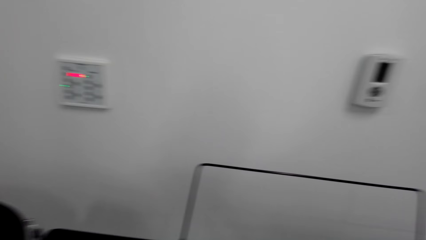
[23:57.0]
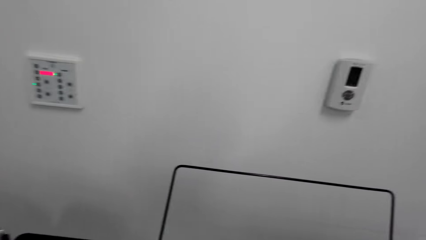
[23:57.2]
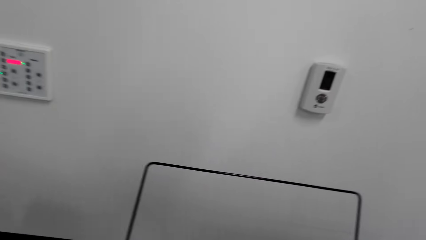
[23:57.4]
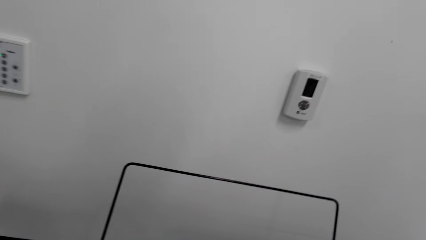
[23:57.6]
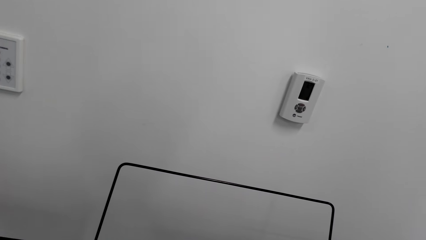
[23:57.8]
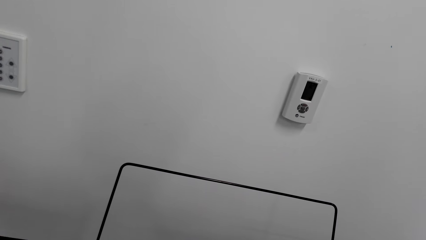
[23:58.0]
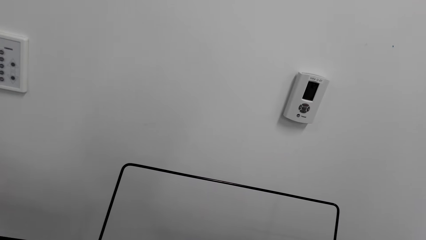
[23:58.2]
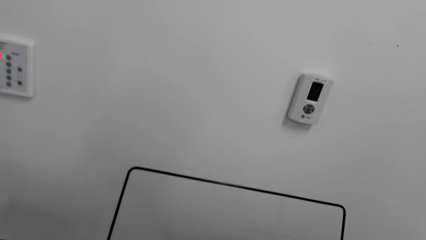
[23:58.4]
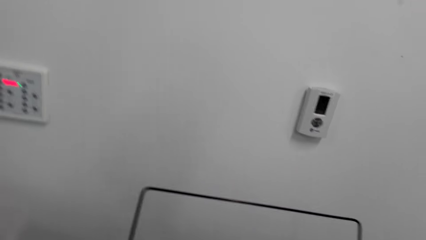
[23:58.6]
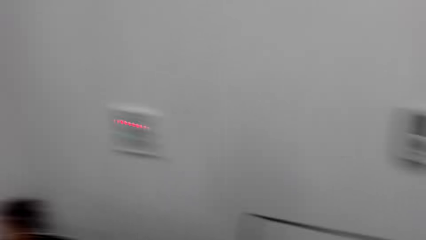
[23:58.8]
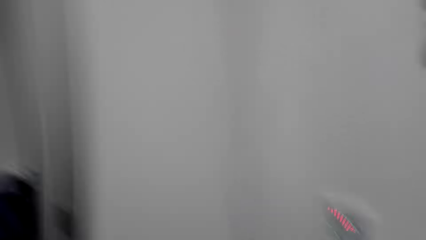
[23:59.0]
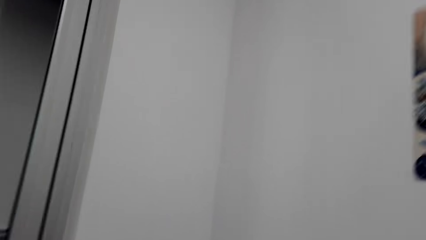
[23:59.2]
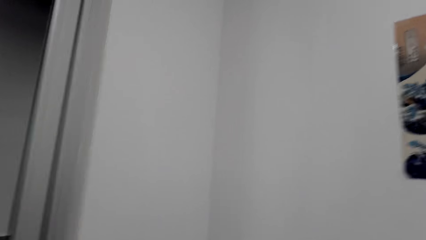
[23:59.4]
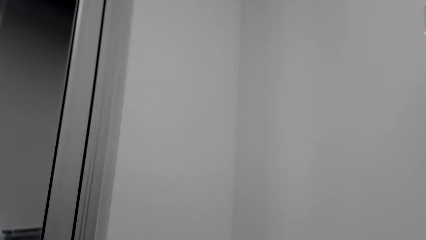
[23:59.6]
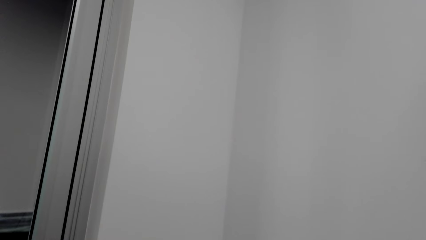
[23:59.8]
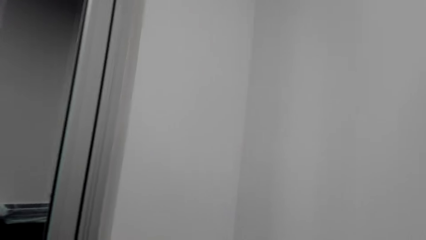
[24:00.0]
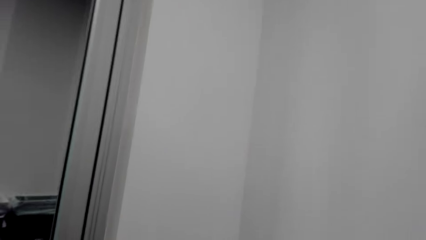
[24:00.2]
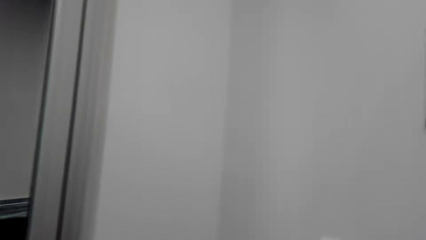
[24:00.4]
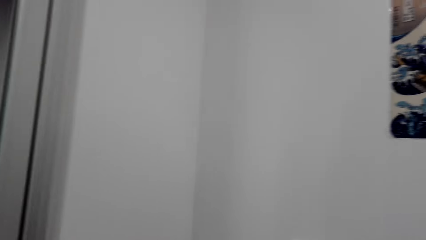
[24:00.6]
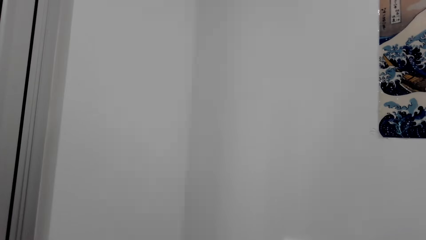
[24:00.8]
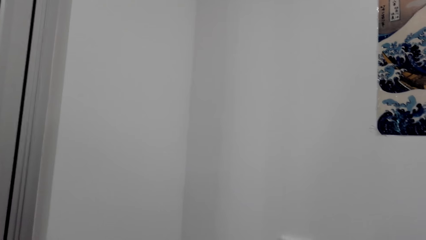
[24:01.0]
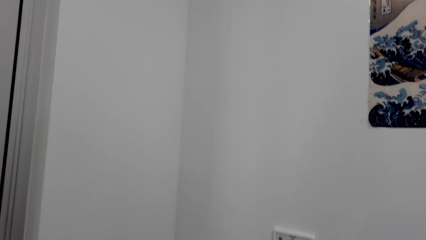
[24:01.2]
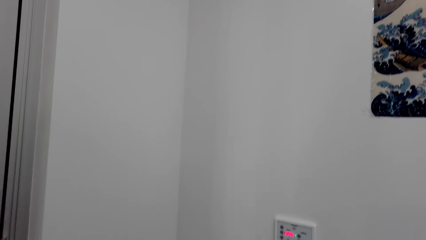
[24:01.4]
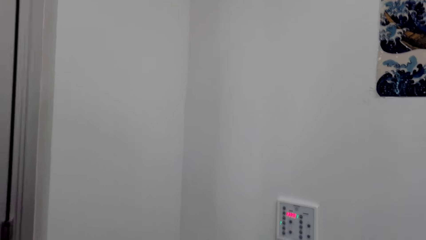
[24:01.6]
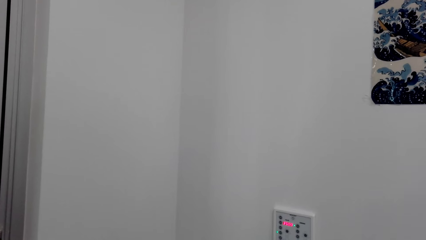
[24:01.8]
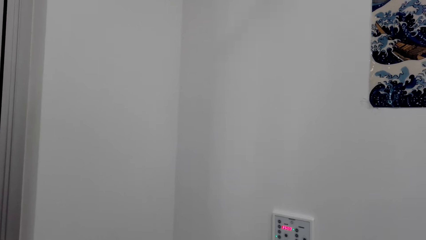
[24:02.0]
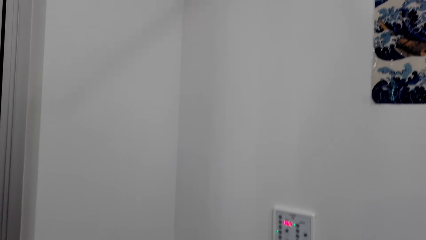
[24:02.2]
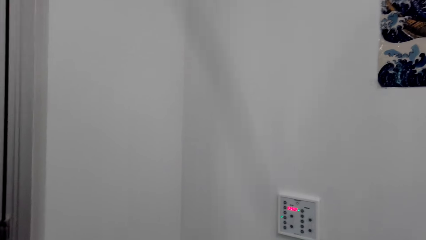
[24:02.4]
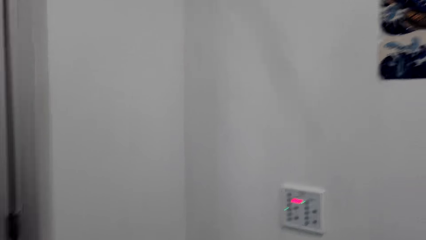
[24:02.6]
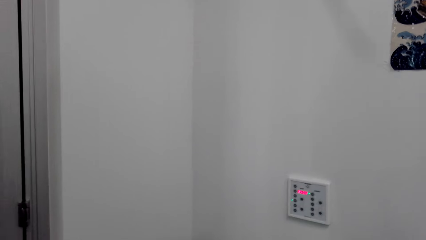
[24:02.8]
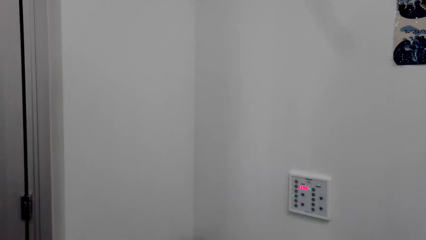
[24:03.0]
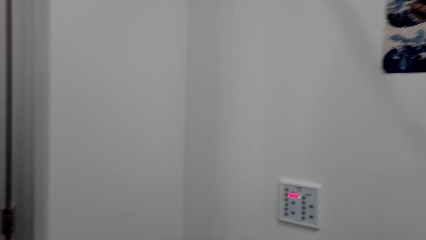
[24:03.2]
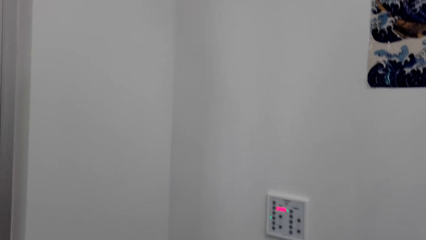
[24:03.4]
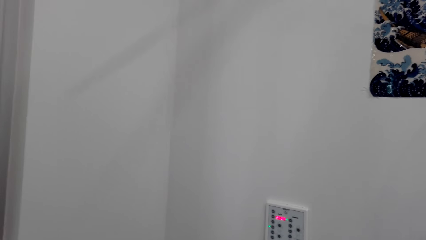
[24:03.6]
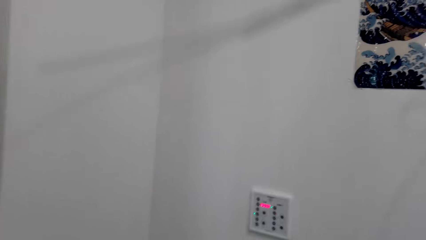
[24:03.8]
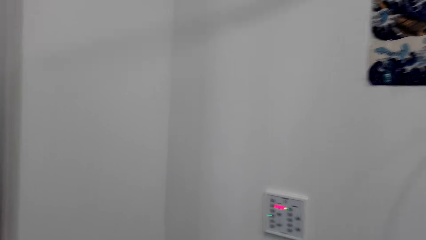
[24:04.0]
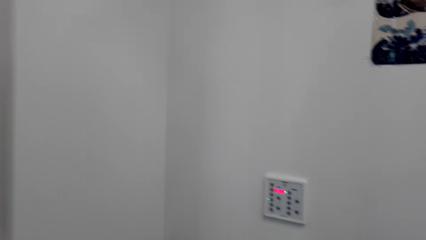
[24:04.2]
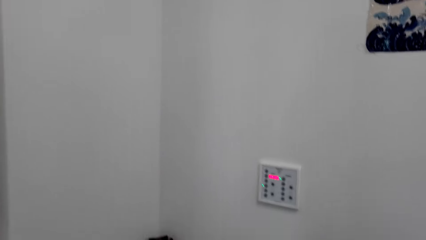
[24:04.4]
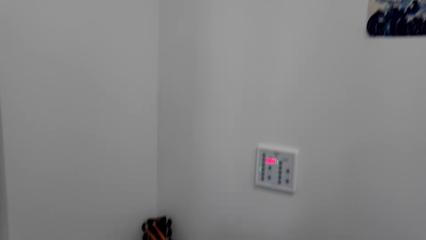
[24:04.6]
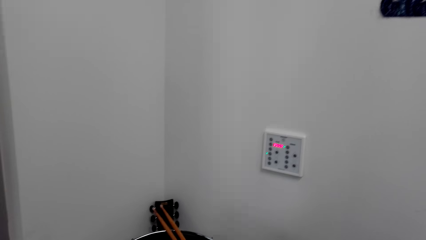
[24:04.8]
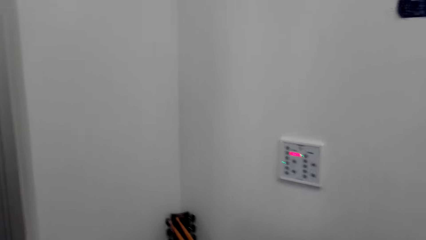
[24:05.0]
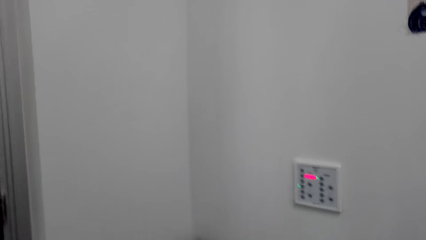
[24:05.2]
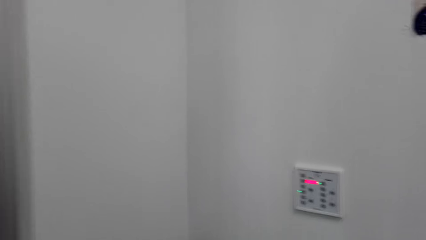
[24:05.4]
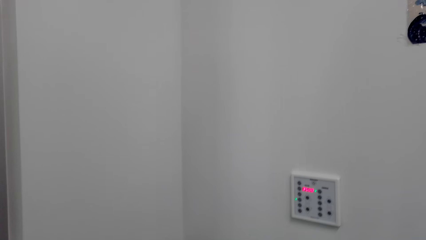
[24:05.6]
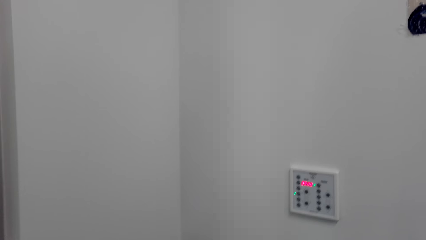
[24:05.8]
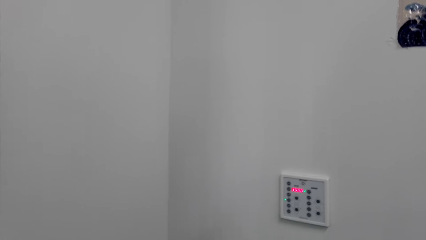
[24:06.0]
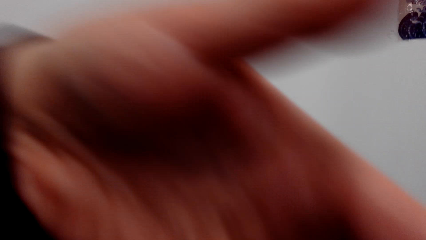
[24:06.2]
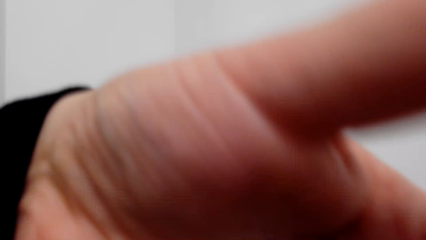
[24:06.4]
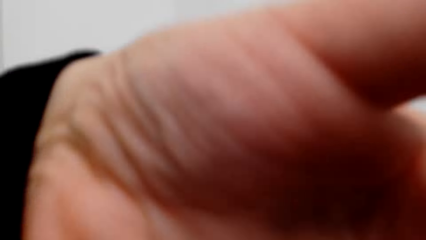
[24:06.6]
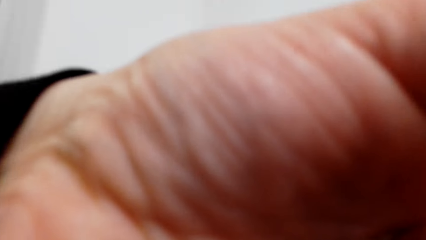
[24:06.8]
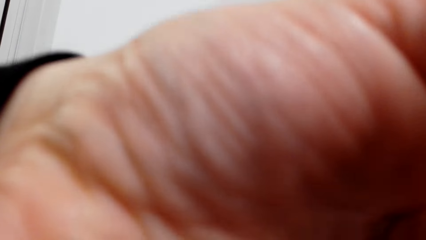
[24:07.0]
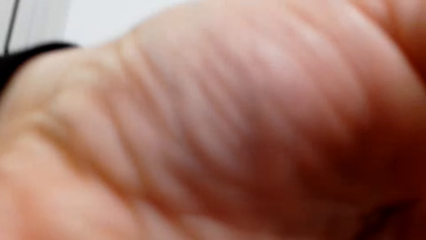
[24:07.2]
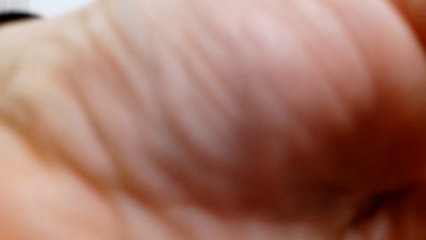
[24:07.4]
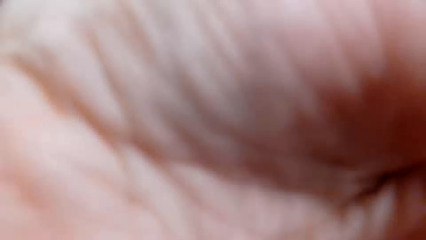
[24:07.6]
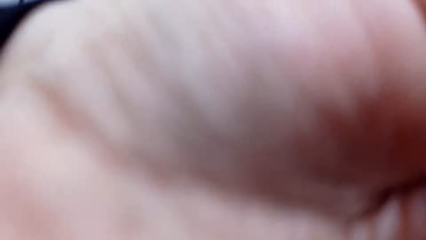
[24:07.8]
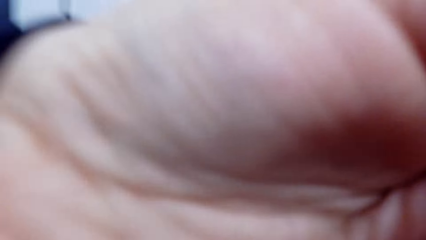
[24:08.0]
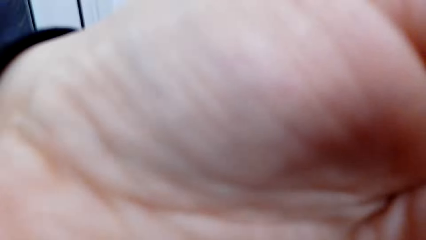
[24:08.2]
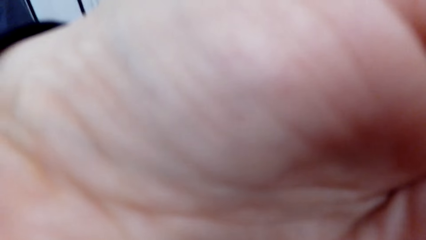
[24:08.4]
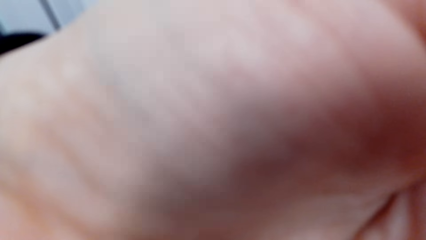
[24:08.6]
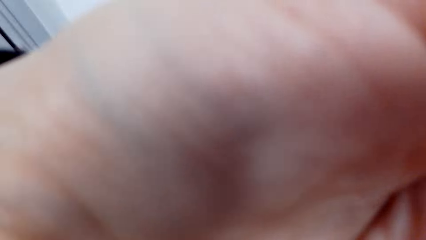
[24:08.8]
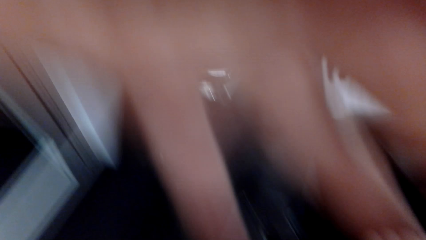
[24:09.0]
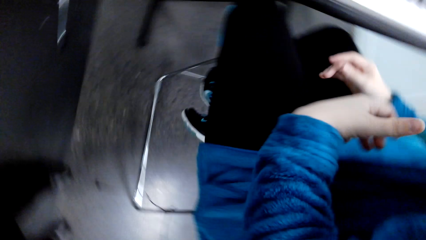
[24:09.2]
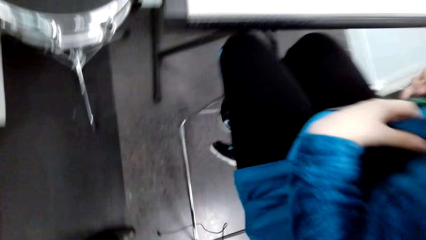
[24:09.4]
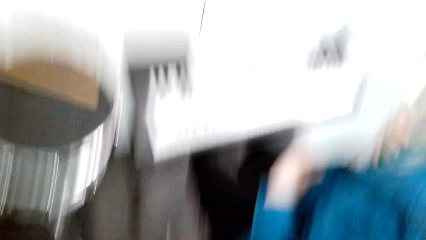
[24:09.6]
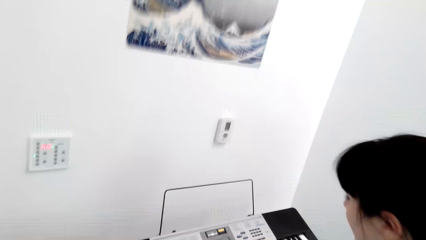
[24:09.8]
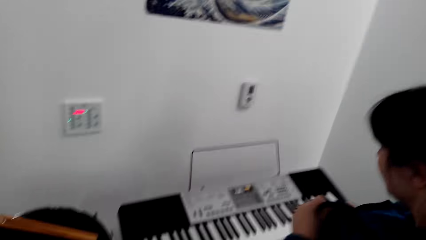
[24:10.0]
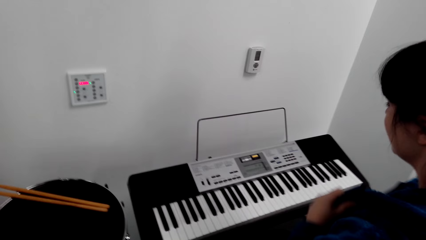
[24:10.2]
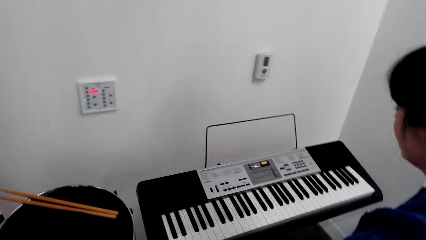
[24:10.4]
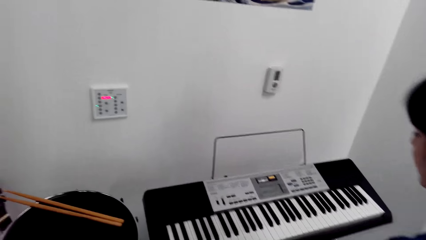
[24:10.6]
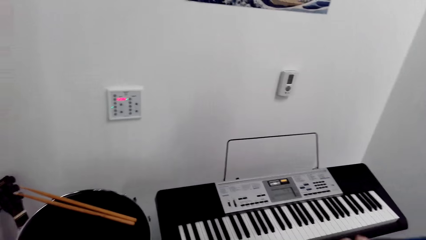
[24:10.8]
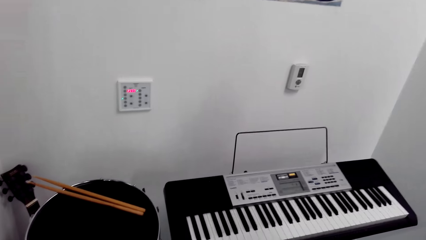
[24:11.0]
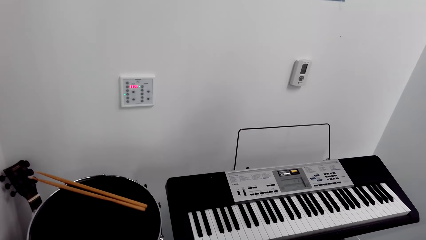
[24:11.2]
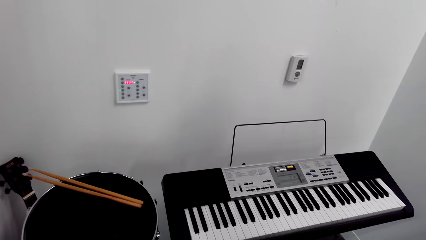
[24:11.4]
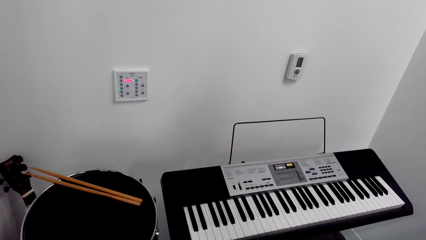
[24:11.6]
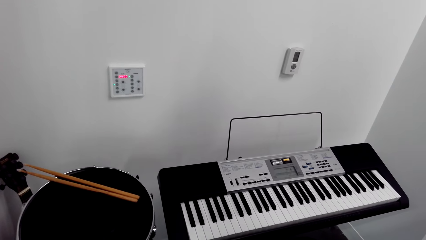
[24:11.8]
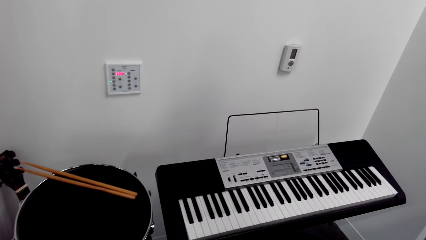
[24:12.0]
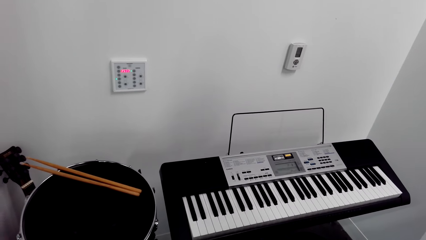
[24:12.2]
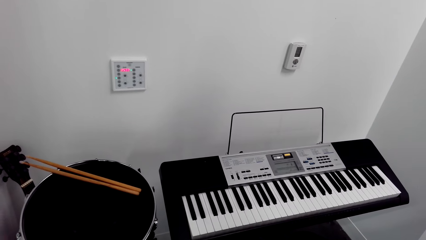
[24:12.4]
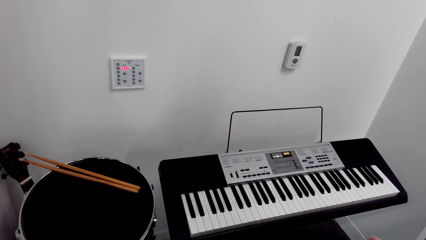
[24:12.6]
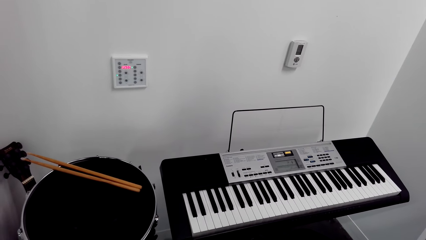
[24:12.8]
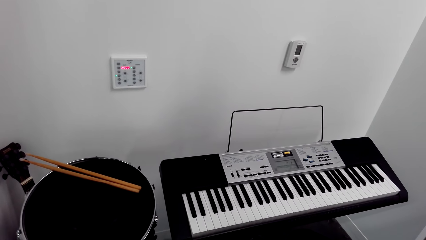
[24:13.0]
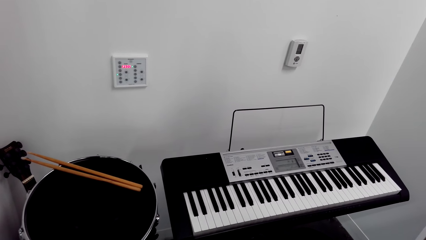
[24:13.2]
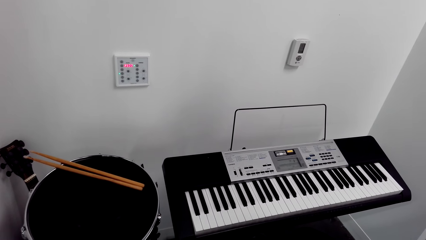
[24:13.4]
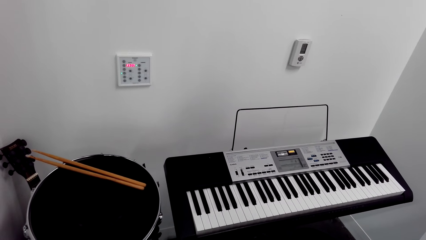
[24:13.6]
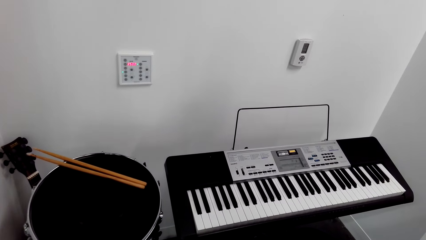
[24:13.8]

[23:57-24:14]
The camera wearer adjusts the camera. A man does something. The man sits on the chair. The camera wearer looks around.
